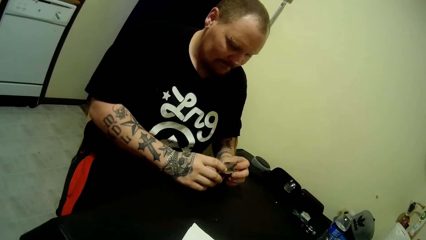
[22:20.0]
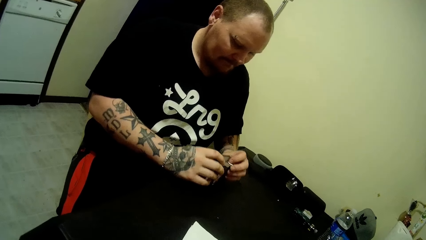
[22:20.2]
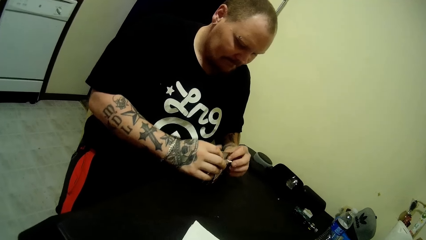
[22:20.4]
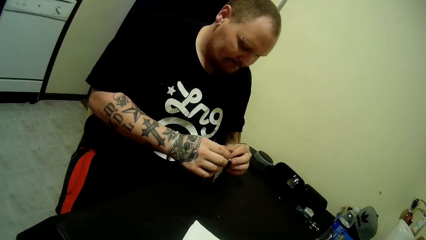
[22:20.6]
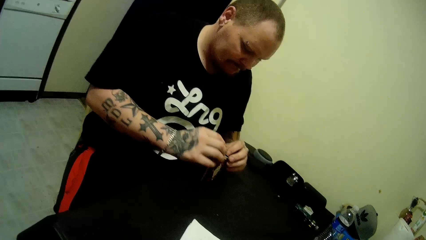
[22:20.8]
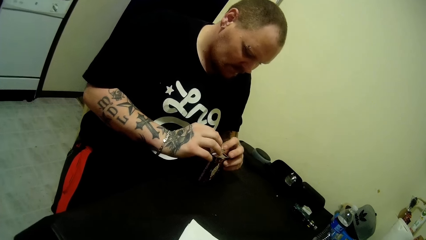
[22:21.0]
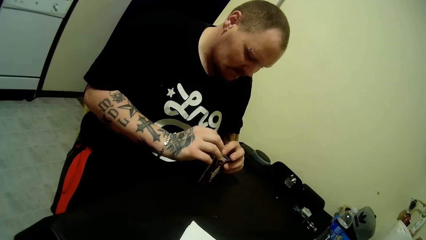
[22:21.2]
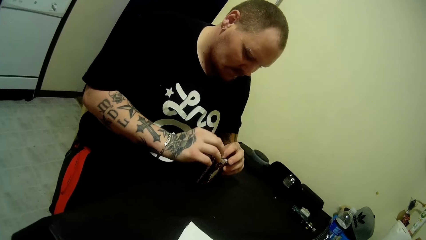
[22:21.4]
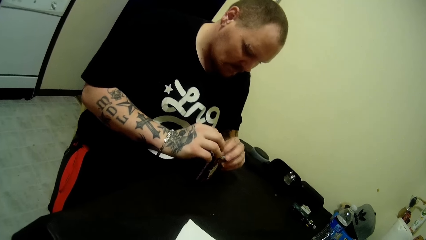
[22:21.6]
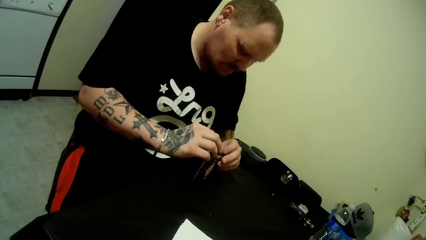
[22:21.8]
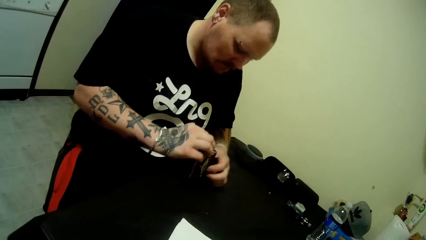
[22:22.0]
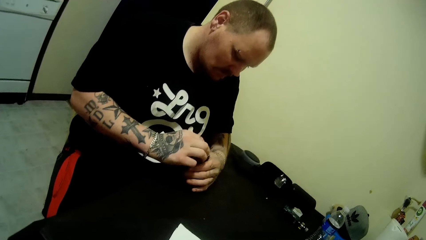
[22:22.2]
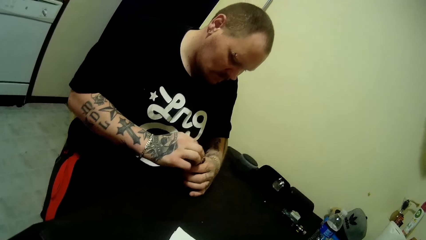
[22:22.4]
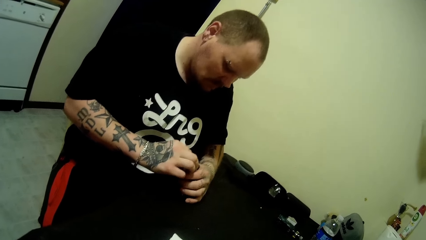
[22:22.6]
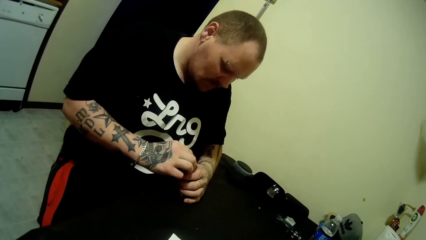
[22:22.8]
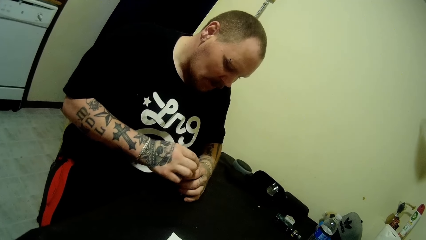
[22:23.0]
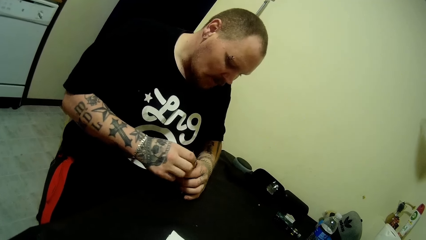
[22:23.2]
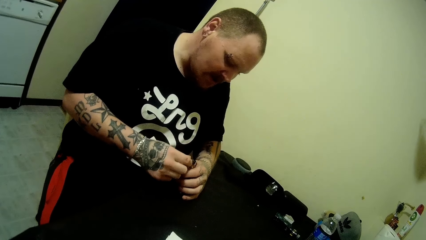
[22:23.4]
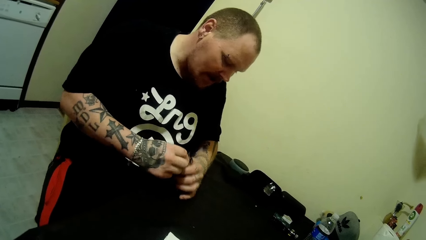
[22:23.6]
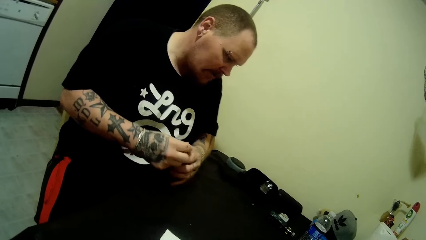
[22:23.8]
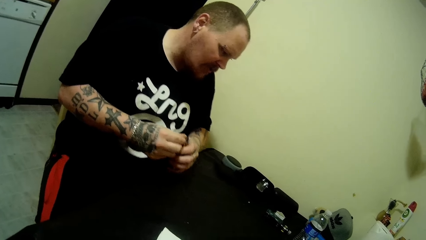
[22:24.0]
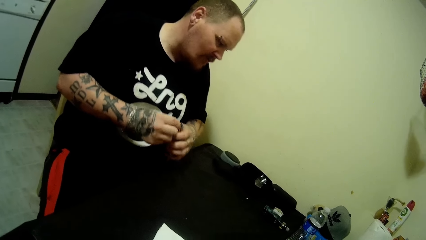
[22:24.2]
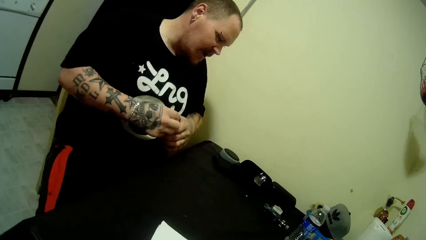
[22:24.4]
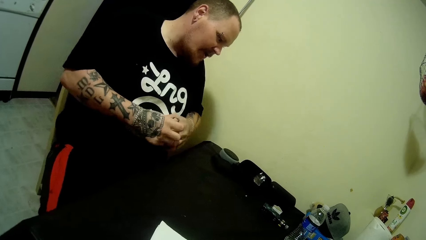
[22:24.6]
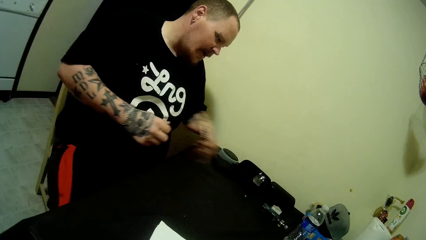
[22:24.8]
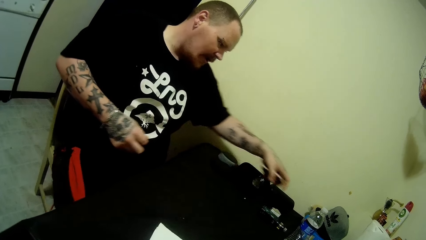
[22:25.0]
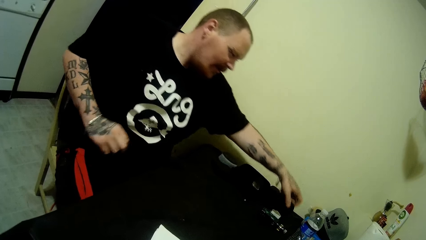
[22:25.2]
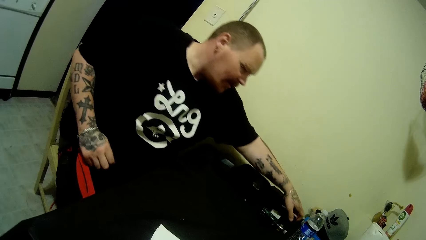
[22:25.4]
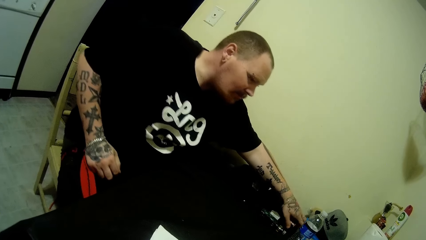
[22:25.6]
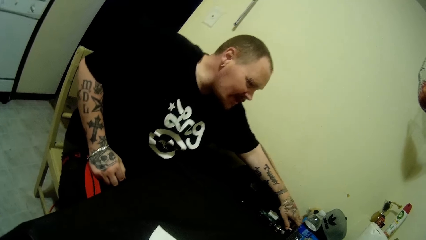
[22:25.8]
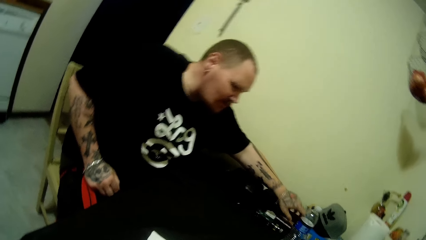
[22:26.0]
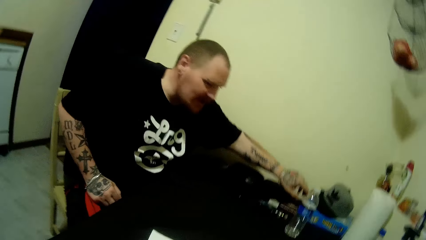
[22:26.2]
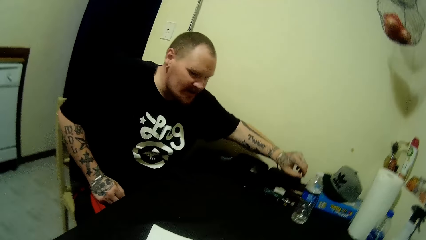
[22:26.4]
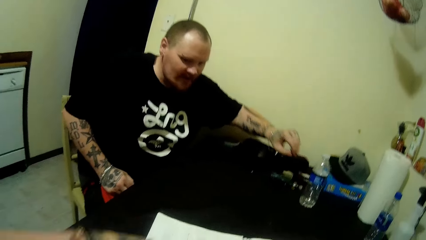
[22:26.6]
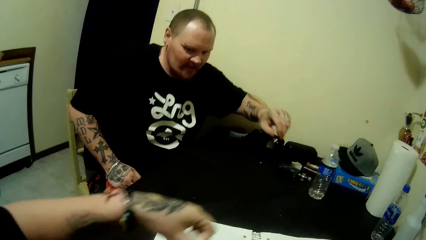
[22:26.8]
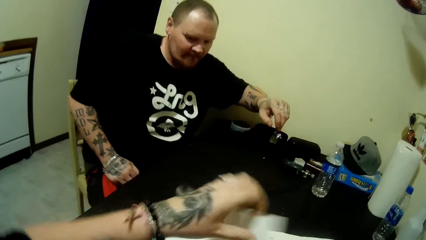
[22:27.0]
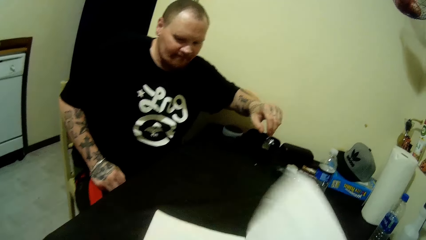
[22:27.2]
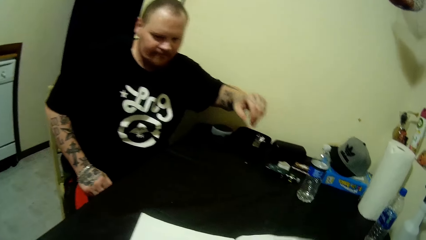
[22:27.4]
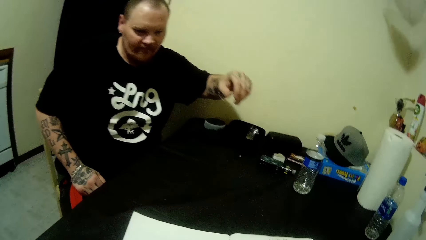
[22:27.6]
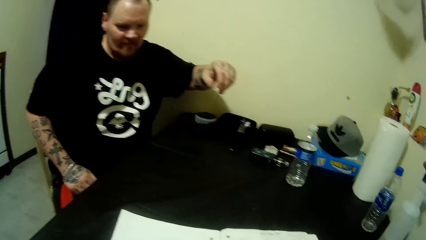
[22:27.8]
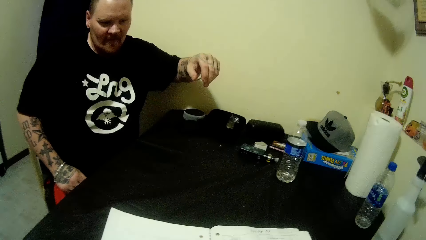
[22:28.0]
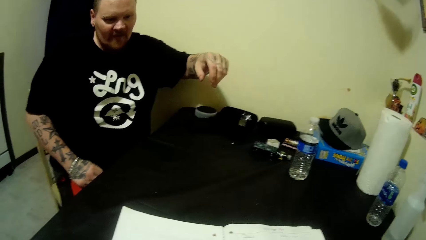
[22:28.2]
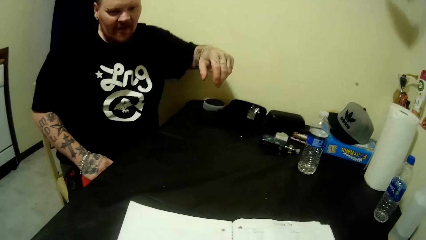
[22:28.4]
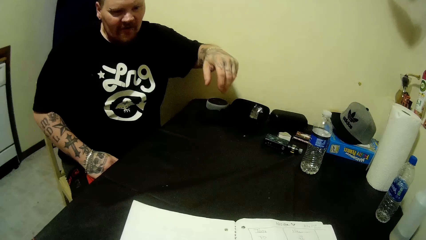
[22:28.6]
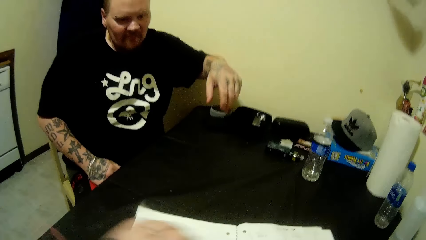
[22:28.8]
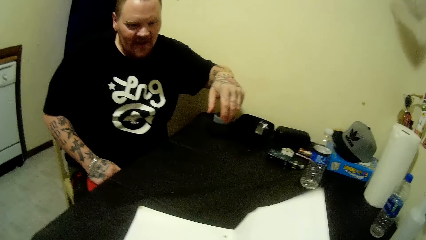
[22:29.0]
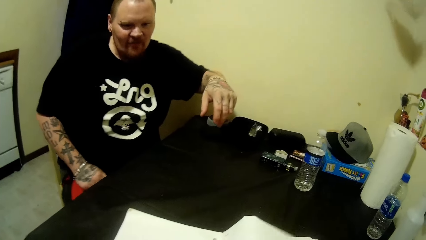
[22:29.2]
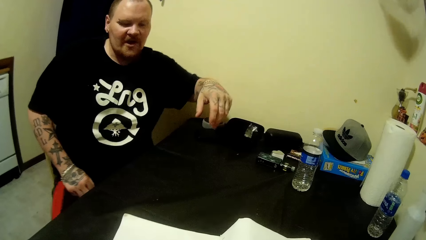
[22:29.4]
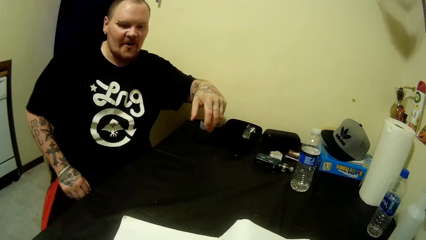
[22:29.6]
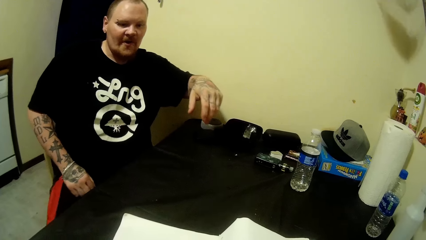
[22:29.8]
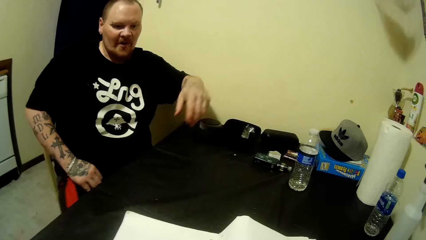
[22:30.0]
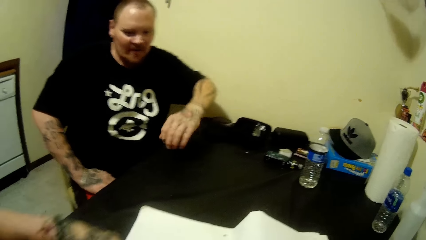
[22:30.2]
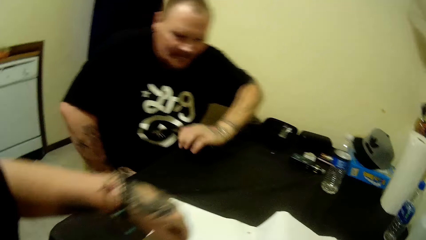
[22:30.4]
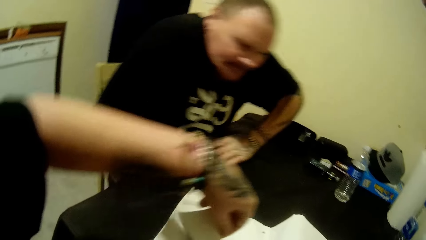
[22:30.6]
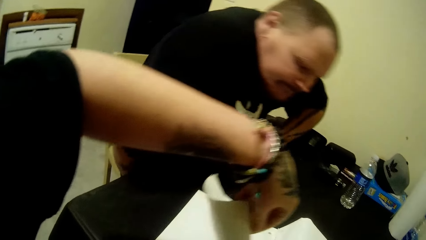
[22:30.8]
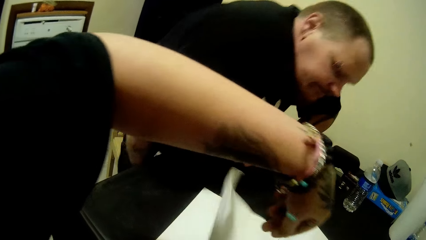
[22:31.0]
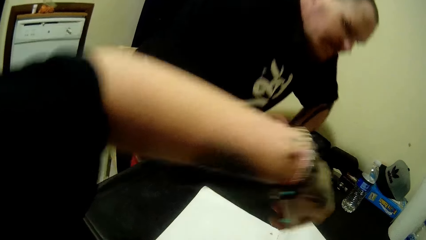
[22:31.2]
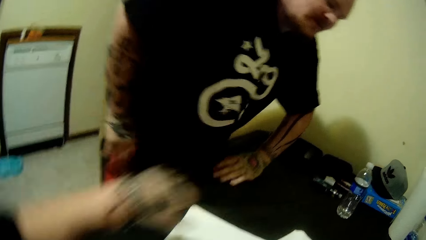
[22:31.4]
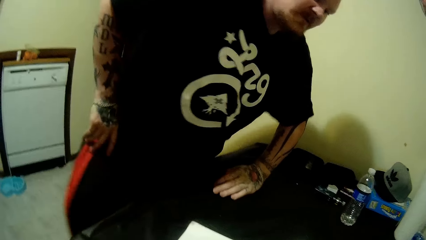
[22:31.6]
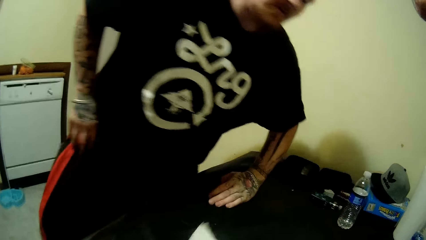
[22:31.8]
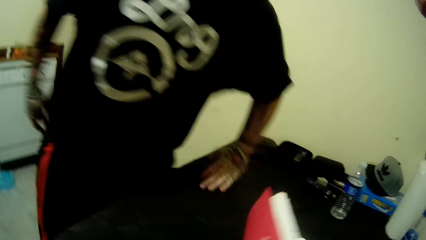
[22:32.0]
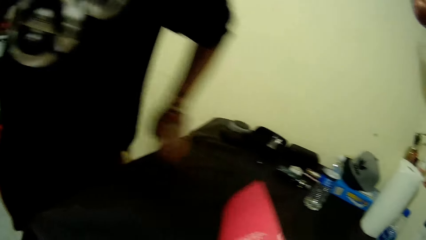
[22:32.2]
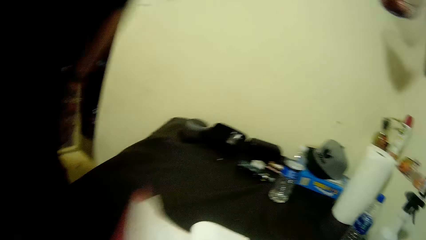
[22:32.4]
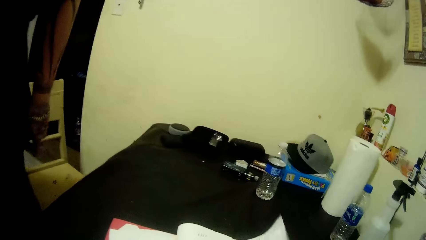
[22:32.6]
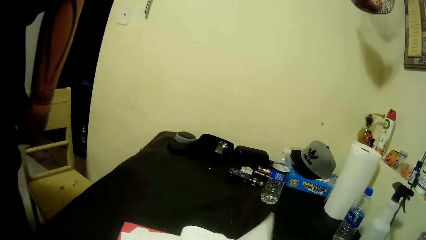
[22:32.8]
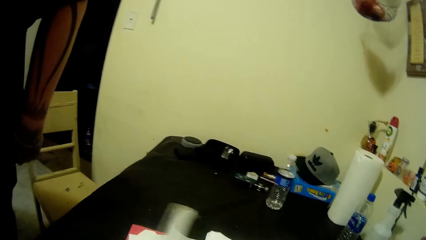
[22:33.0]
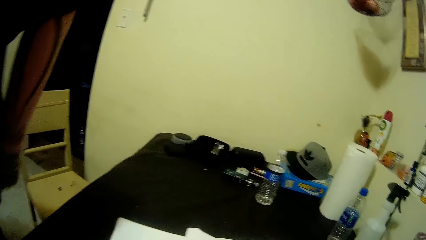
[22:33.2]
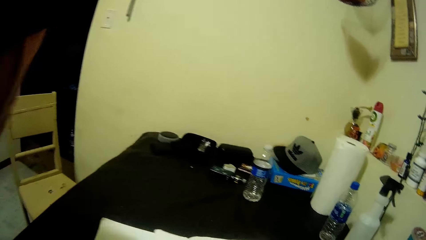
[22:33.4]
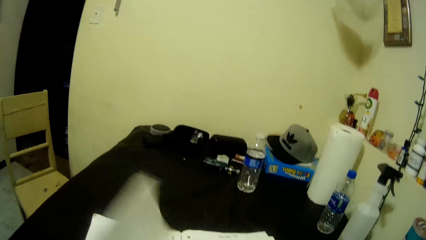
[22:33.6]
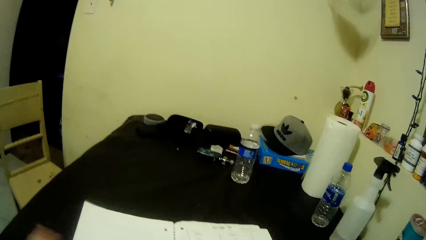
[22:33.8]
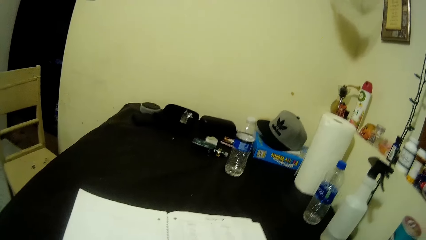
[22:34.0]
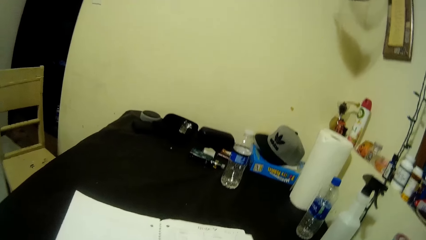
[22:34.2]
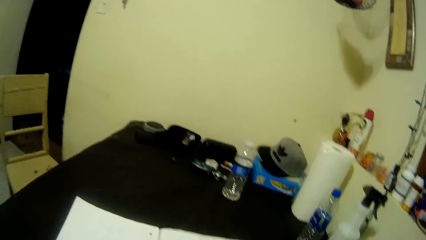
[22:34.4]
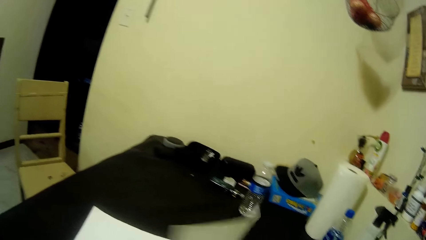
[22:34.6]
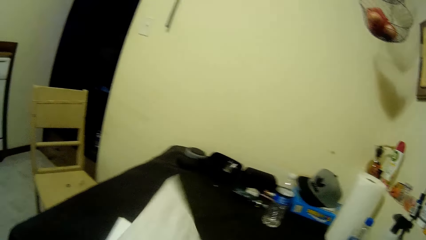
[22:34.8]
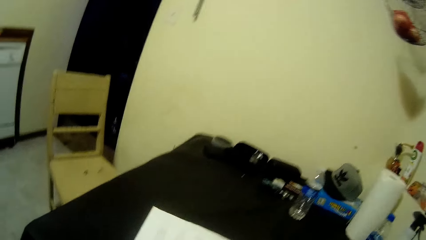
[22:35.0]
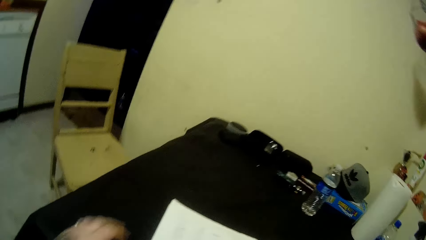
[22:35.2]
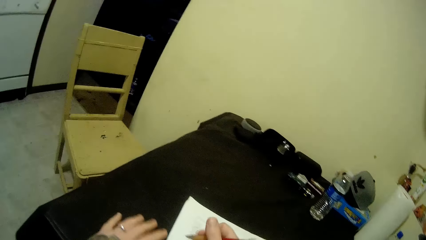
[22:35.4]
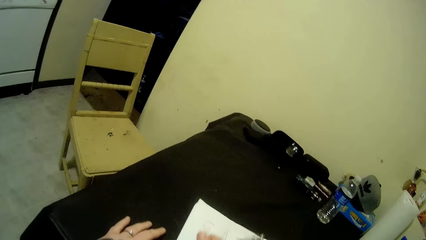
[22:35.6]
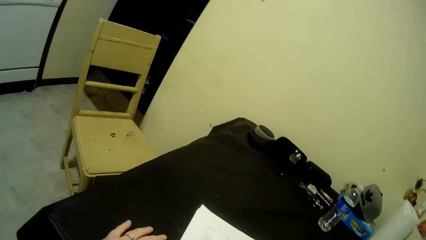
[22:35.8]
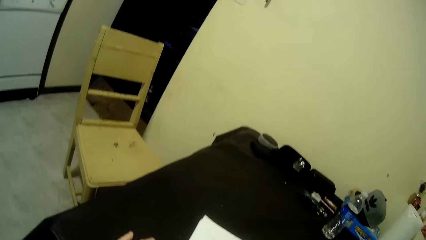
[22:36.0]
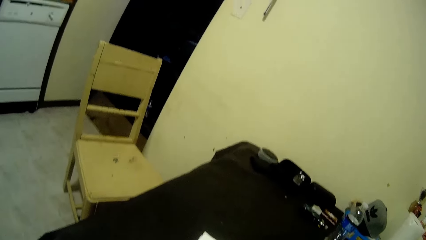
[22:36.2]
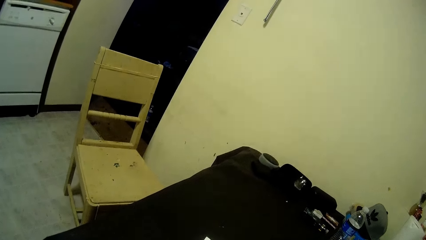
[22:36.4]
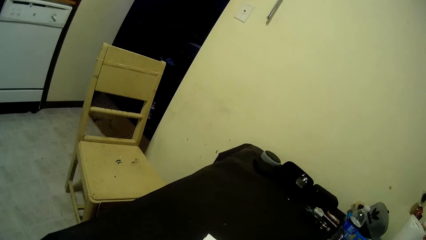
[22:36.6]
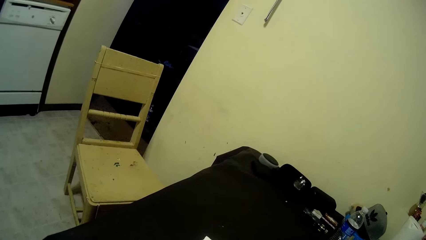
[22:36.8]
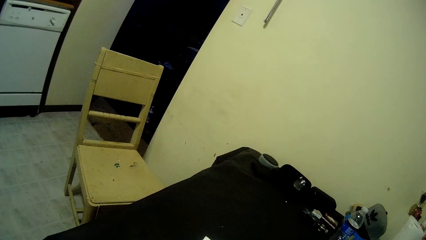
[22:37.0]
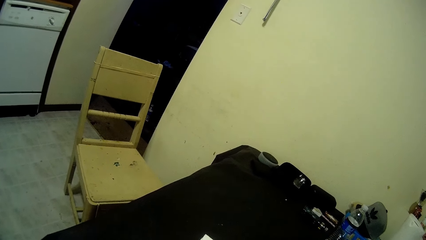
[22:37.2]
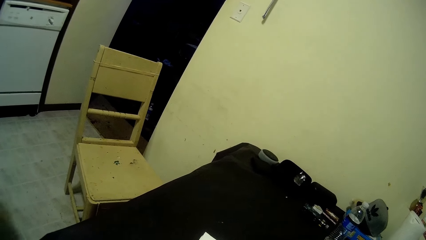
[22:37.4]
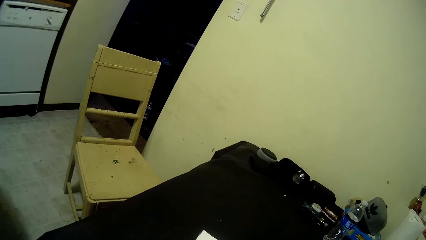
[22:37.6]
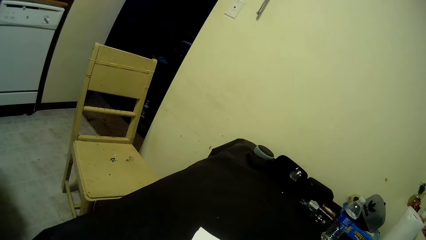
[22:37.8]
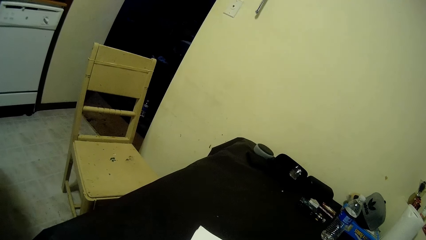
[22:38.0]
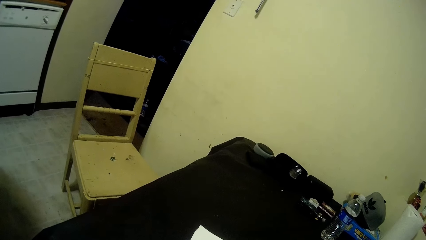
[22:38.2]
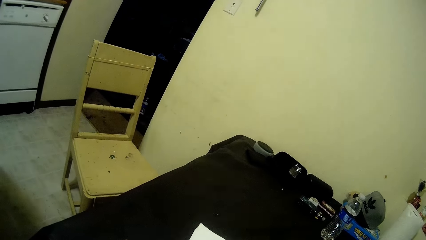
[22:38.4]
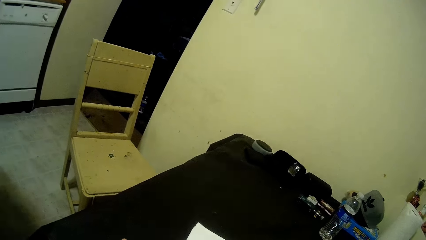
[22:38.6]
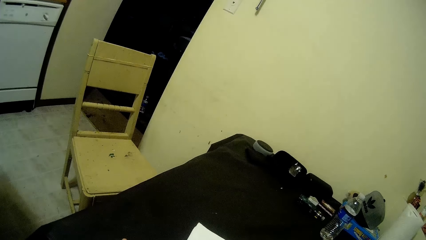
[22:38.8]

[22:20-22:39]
A man closes the game card box. The camera wearer talks with the man. The man puts the game card box on the table. The man looks around the table. The camera wearer turns the book pages. The man stands up from the chair. The man walks away. The camera wearer flips the pages of the book. They put the left hand on the table.
